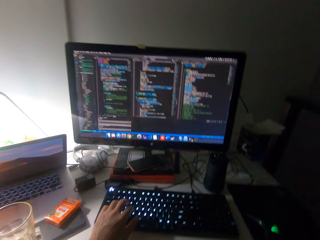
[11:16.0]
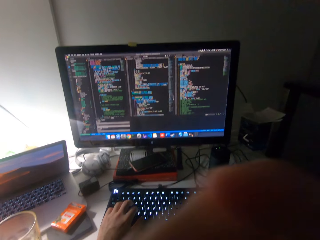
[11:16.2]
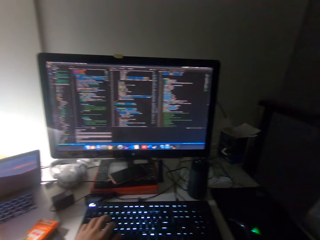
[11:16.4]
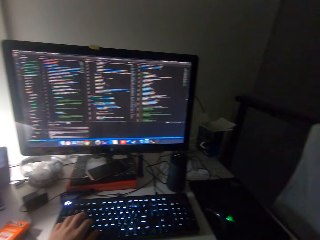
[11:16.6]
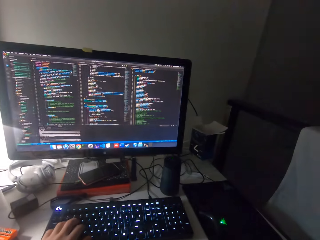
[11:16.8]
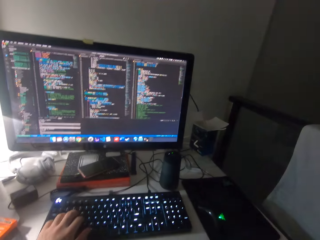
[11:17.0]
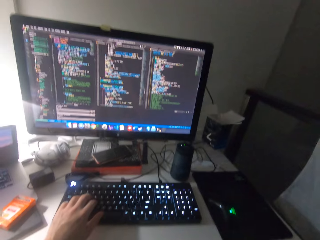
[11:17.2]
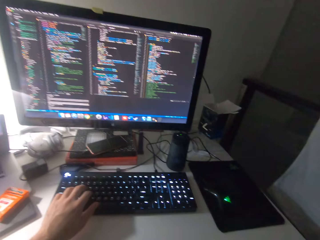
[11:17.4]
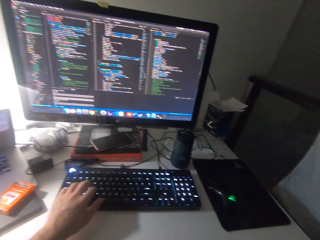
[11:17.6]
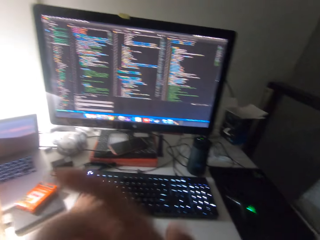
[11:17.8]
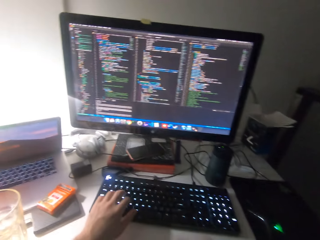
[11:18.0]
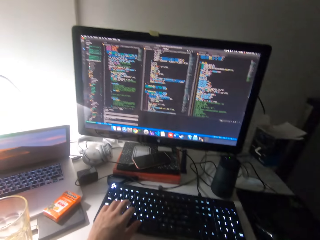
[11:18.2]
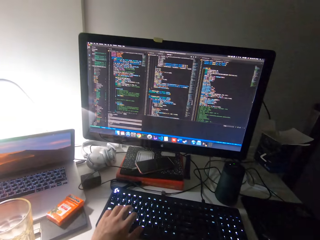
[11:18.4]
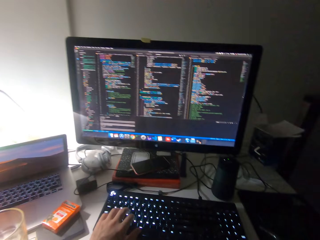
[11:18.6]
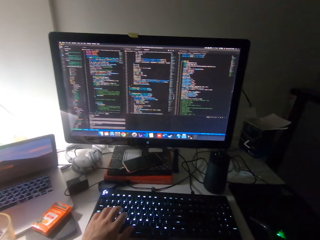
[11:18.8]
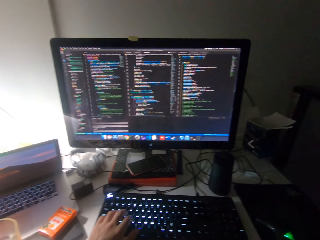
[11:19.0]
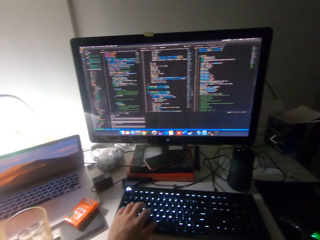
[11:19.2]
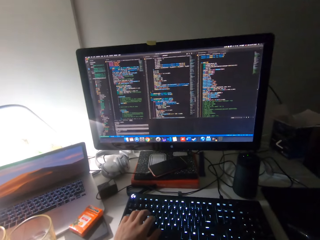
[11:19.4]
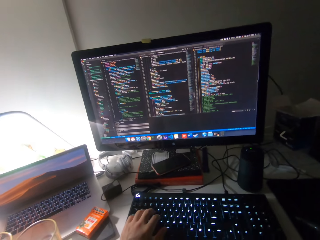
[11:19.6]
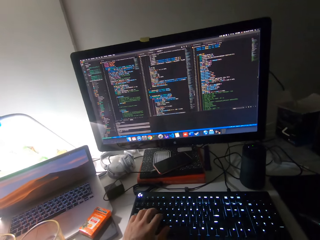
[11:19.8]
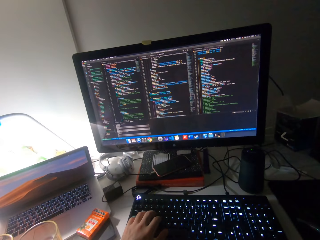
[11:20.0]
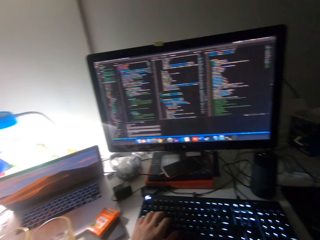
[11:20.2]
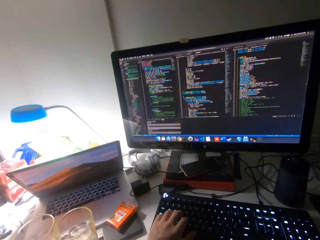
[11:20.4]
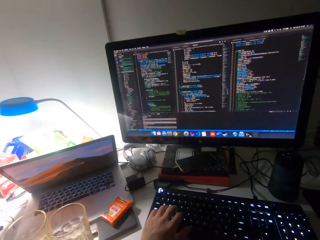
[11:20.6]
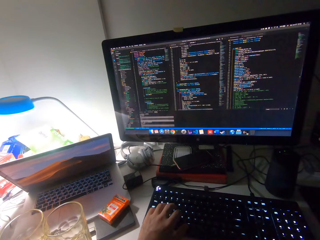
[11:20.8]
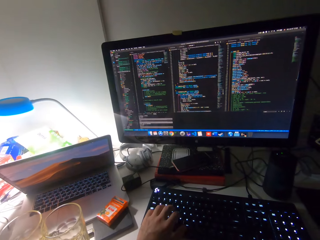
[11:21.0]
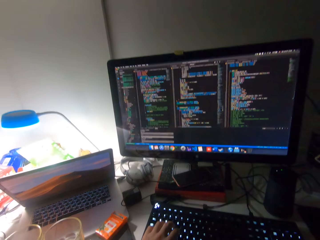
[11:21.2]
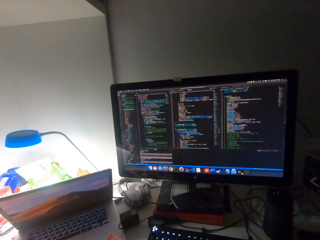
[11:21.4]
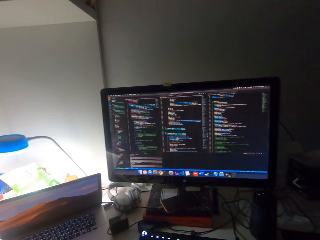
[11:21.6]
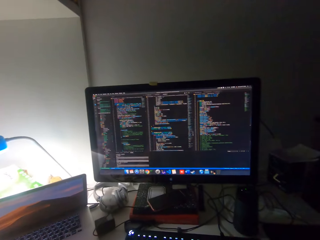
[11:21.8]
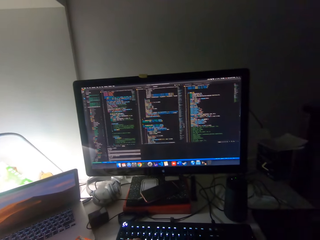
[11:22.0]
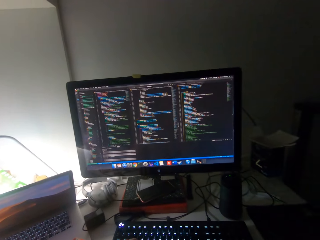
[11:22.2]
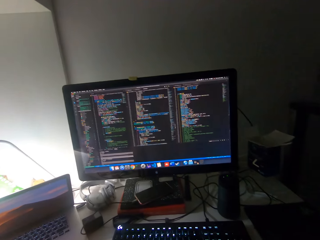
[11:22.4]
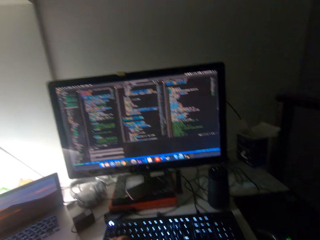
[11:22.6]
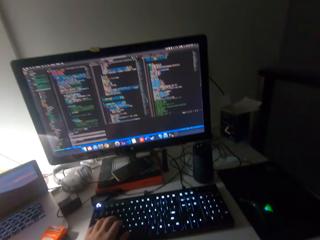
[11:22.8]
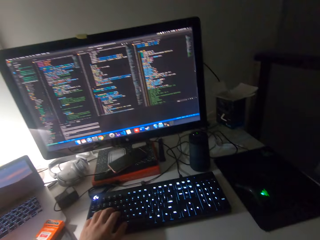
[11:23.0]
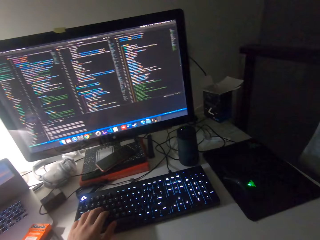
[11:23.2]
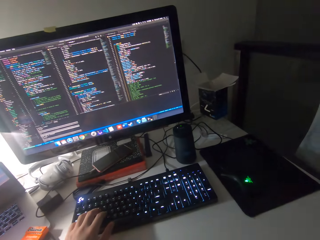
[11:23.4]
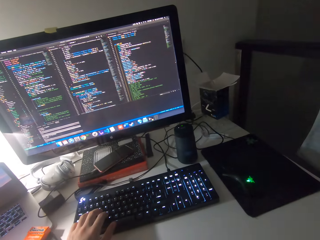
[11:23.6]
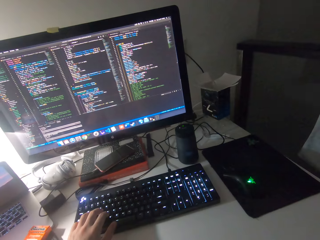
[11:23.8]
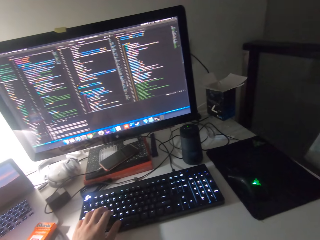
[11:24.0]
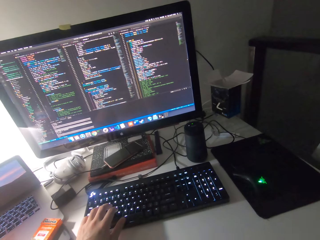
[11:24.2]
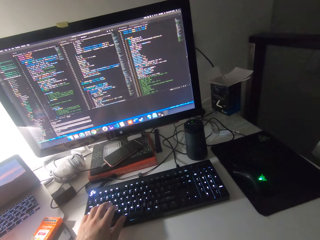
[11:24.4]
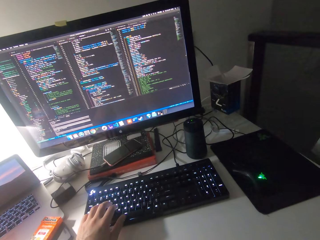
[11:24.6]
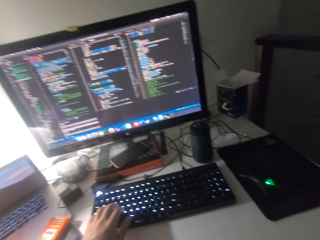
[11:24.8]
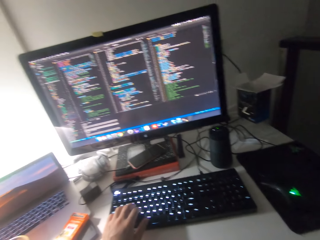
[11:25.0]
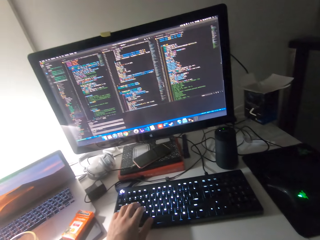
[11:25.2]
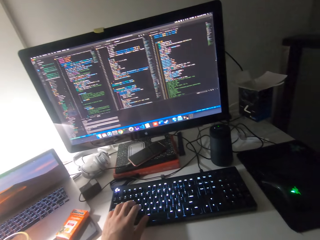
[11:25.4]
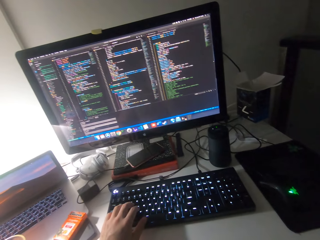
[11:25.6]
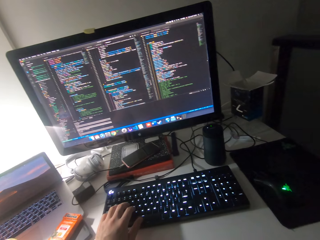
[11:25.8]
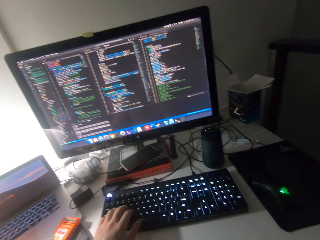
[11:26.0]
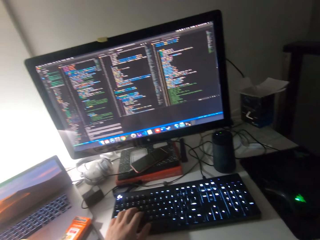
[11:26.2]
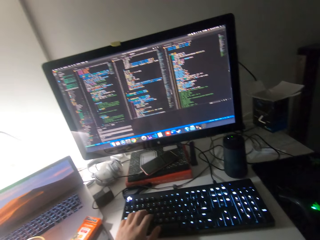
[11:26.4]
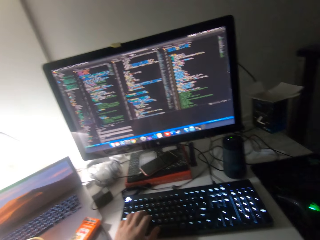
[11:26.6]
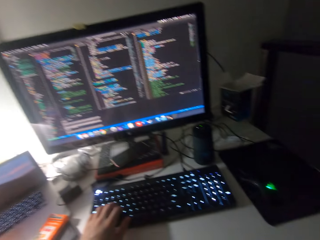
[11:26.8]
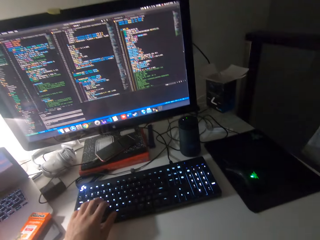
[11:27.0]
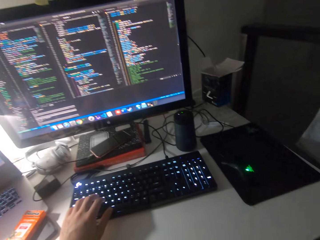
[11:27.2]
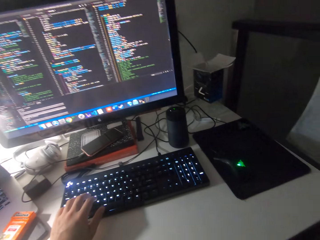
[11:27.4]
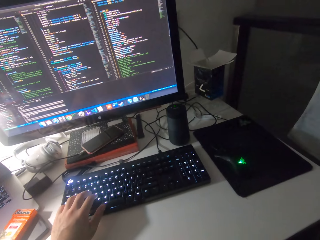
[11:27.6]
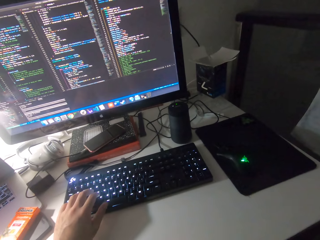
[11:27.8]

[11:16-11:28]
The camera wearer moves his right hand to his face. He watches the screen and looks around.

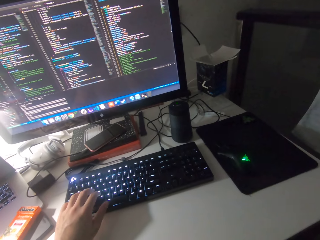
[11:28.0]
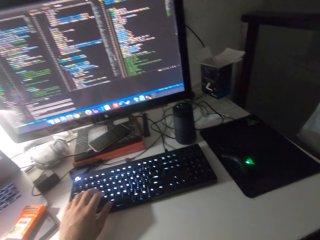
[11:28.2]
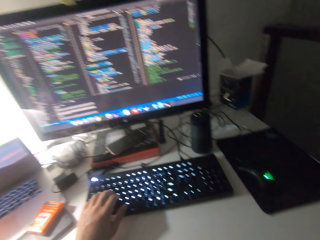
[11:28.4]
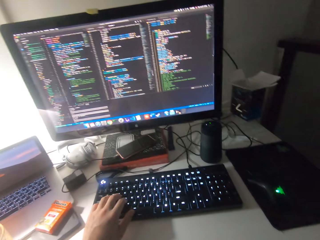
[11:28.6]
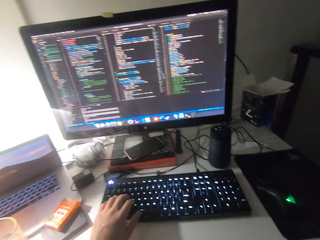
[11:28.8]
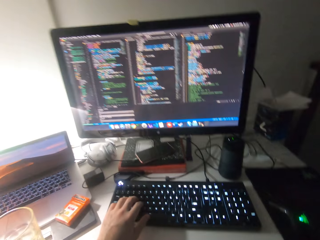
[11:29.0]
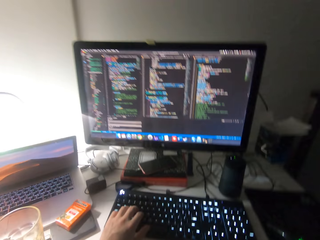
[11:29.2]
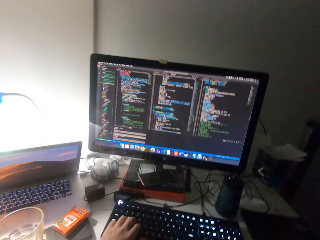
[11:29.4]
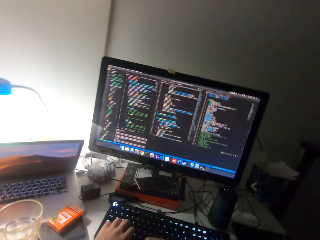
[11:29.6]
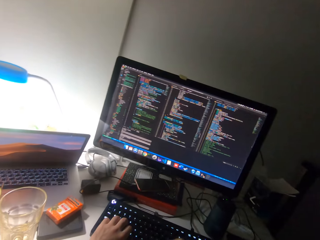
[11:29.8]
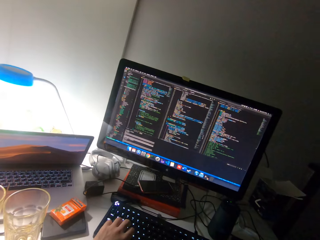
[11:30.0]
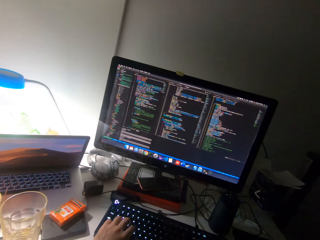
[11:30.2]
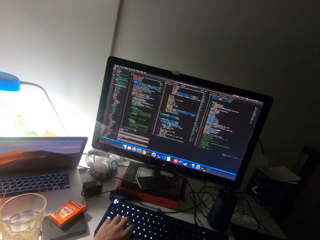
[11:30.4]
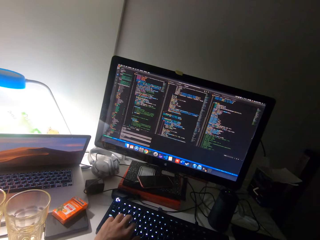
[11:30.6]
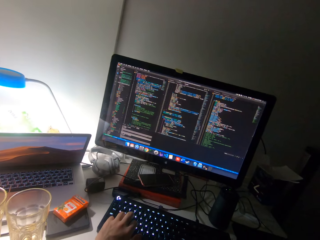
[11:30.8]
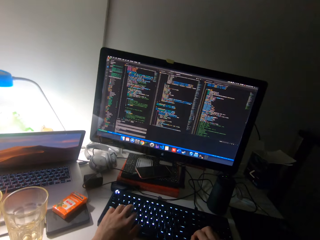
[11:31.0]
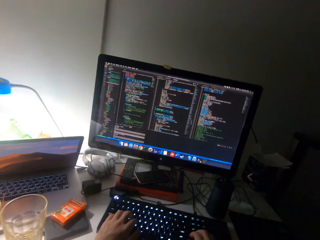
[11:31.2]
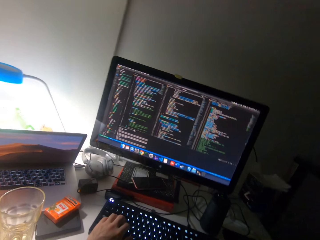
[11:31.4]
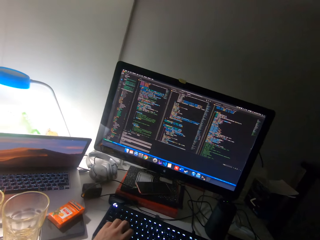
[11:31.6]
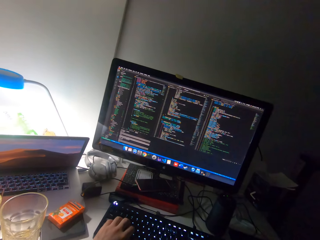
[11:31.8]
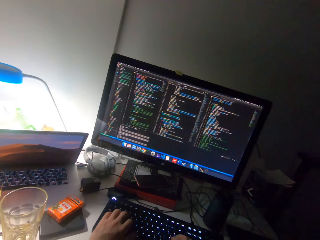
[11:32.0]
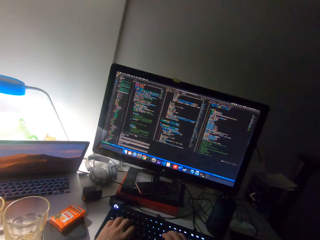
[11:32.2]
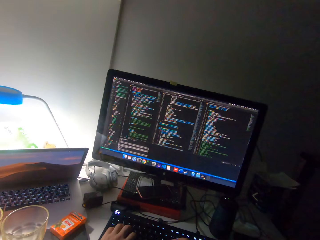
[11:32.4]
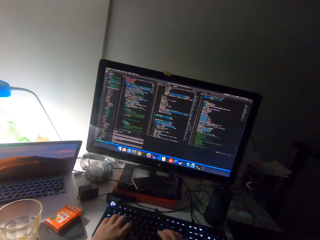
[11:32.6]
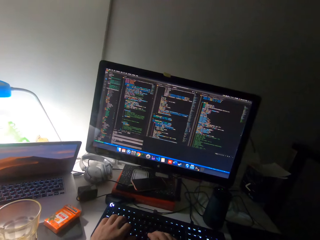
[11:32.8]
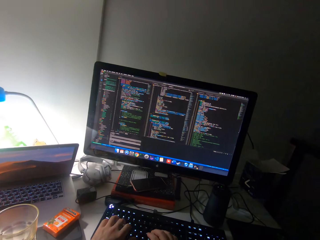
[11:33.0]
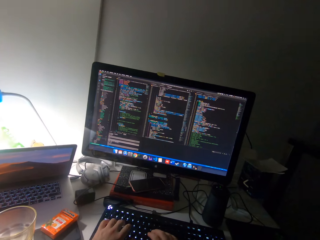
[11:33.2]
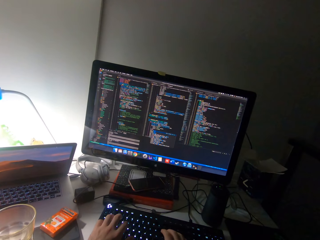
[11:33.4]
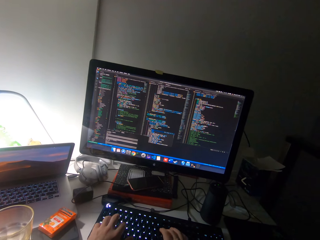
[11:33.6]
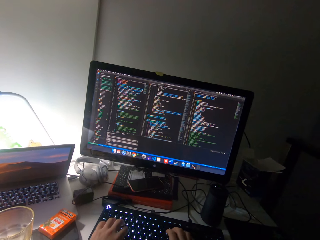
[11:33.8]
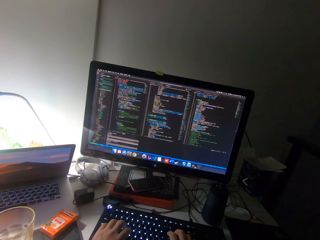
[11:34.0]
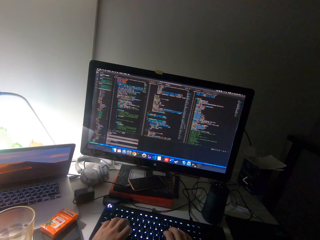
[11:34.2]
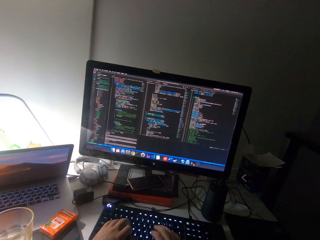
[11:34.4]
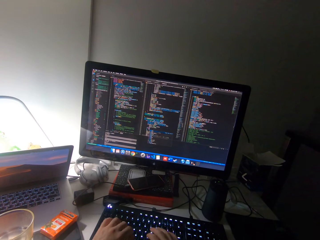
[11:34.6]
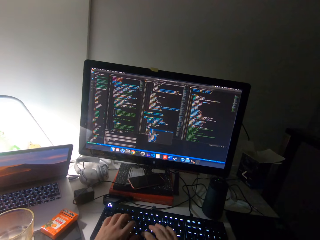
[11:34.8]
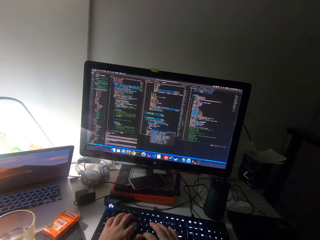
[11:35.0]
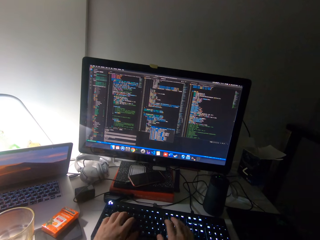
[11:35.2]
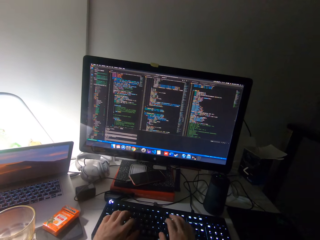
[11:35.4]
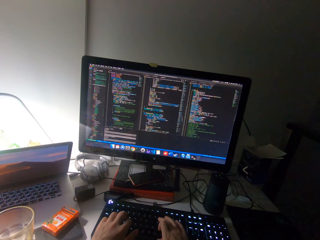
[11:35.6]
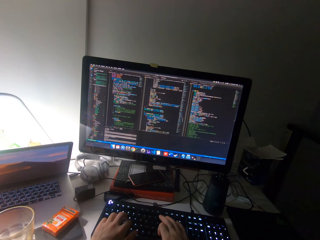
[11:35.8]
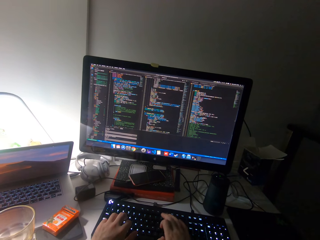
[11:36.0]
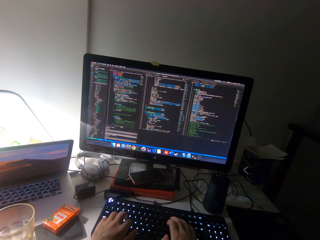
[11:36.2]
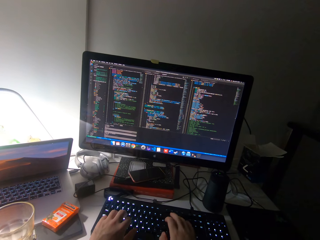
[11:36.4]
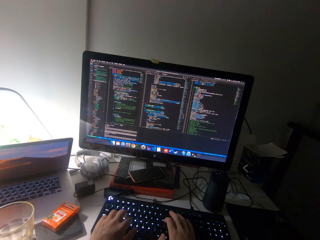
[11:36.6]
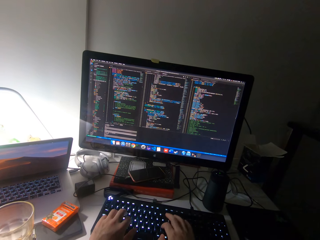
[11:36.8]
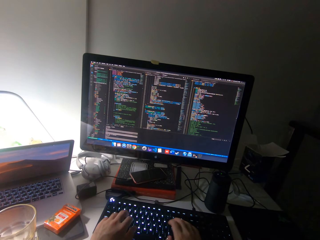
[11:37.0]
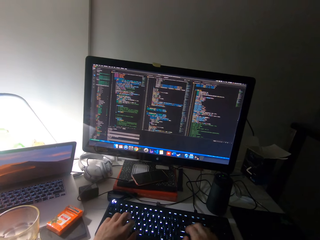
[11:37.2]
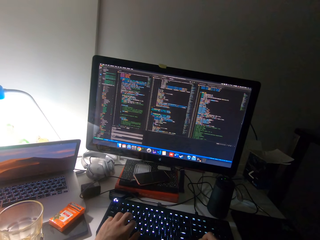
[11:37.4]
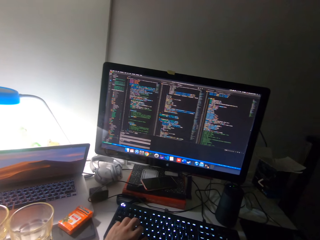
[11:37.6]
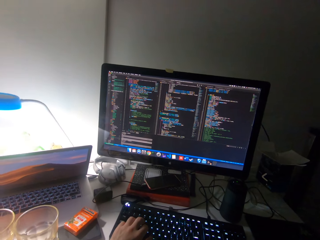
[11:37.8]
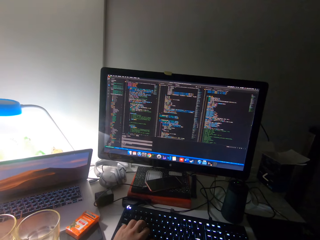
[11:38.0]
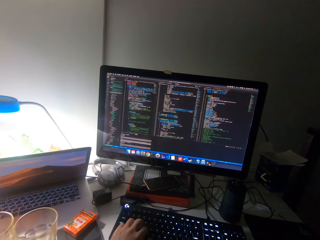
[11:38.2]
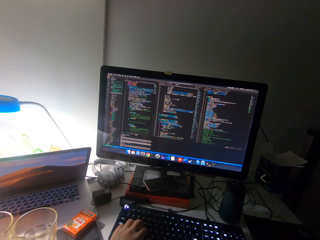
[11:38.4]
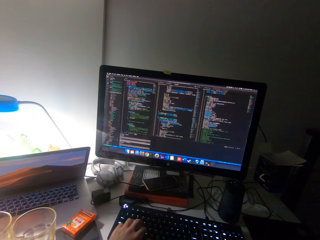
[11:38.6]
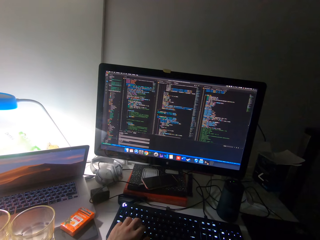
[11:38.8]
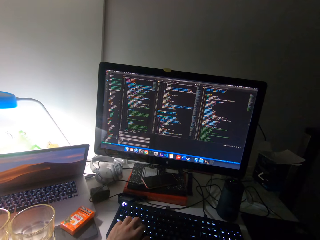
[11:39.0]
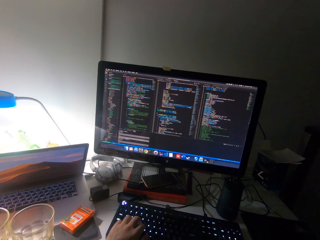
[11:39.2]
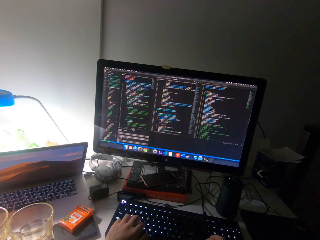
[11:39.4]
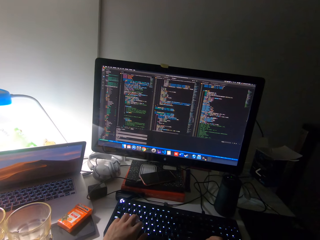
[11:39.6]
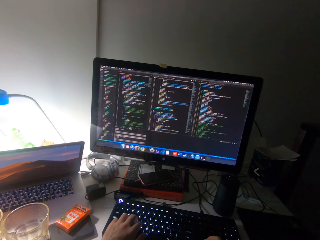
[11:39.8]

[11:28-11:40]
The camera wearer types on the keyboard of the computer with both hands. They type on the keyboard.
